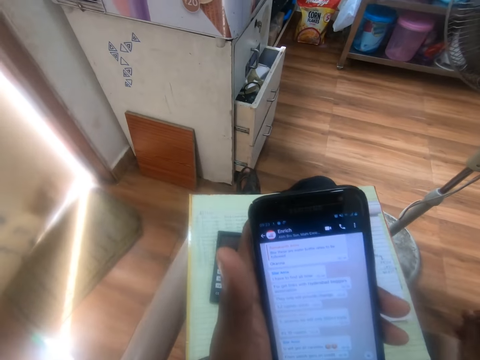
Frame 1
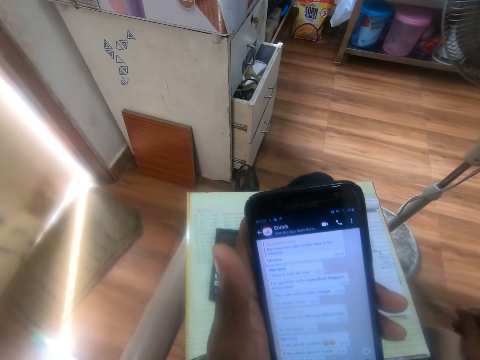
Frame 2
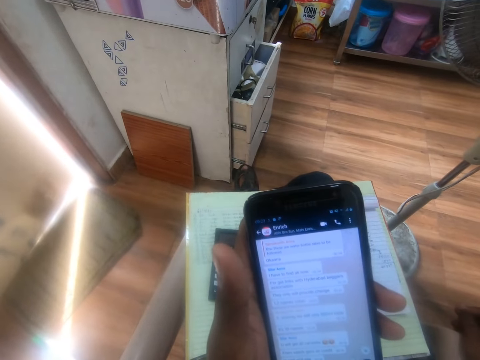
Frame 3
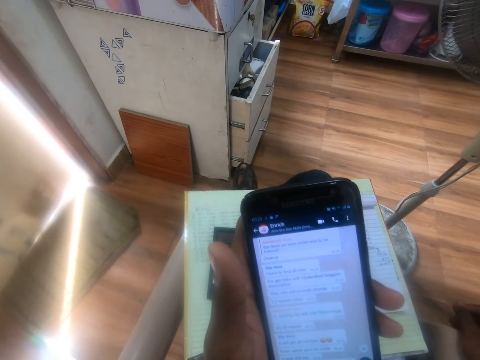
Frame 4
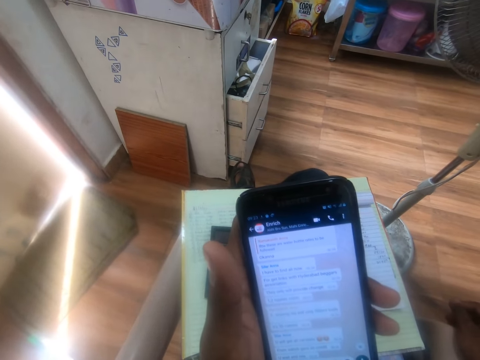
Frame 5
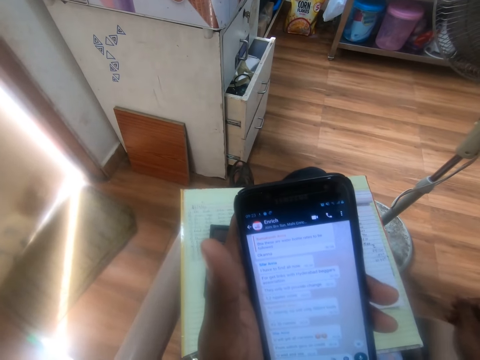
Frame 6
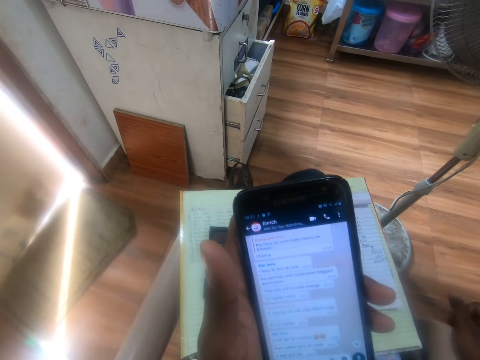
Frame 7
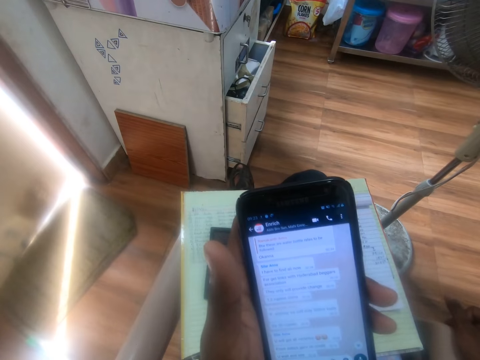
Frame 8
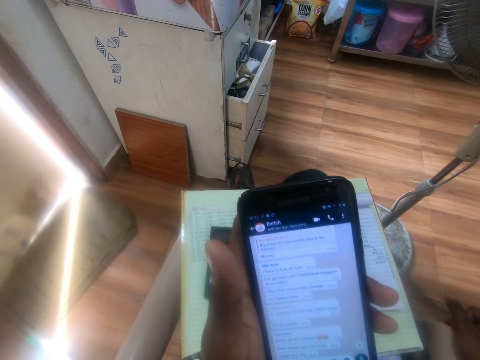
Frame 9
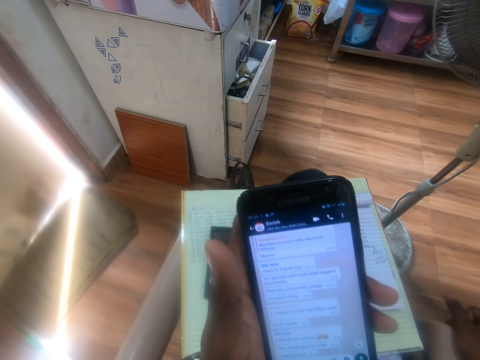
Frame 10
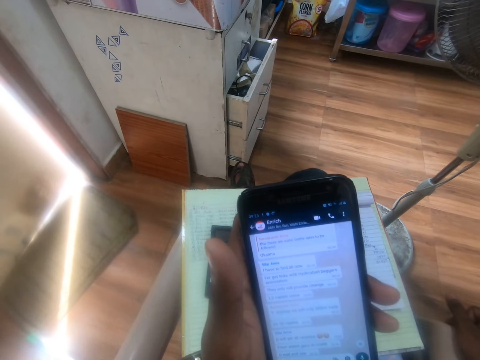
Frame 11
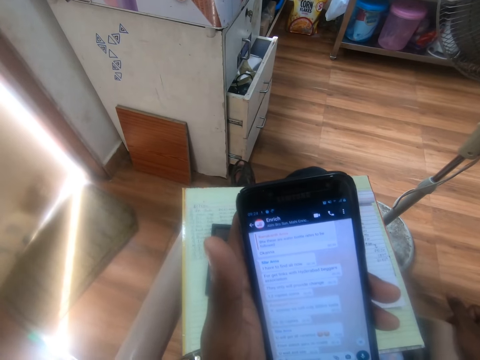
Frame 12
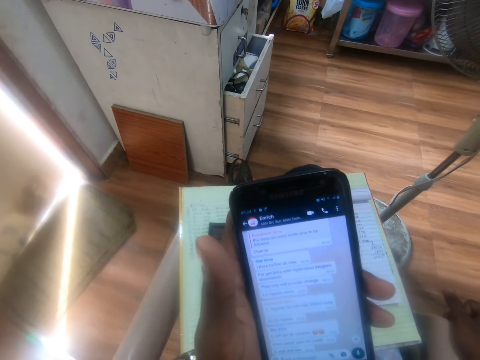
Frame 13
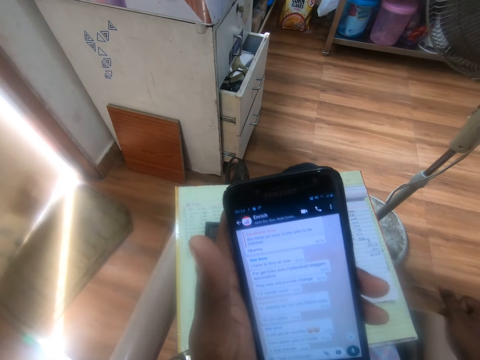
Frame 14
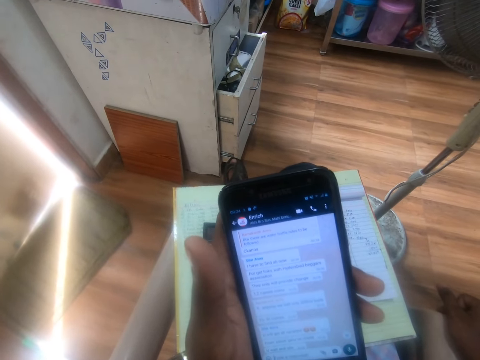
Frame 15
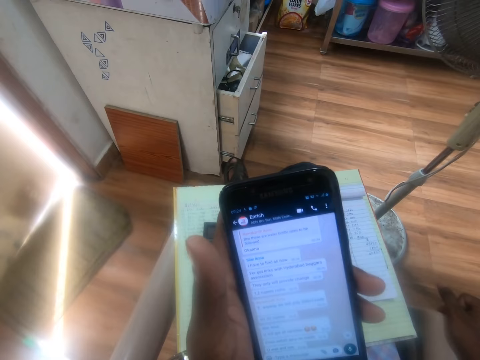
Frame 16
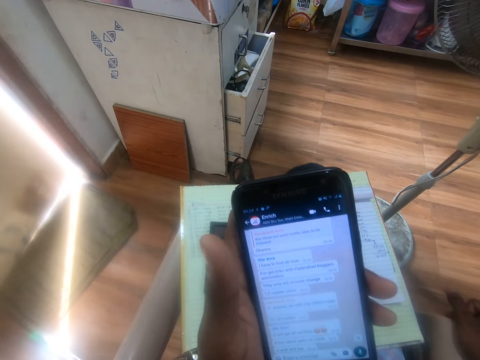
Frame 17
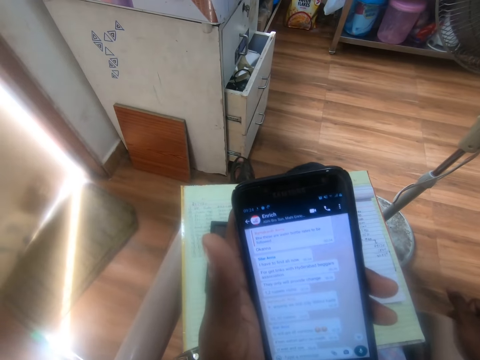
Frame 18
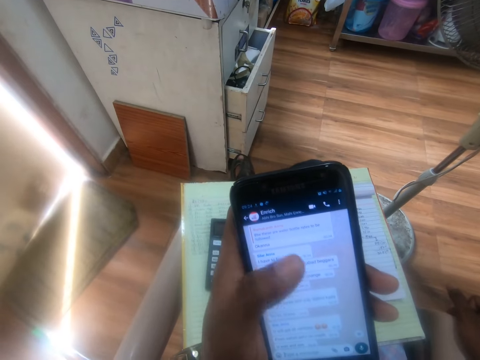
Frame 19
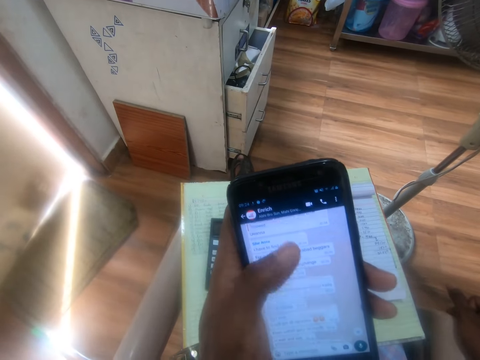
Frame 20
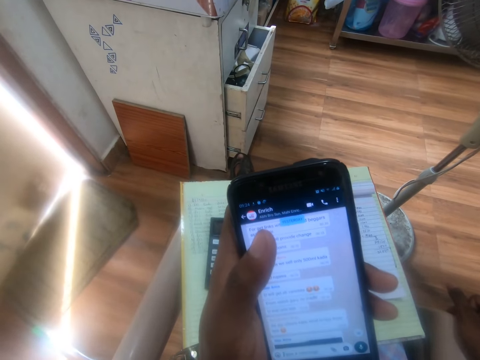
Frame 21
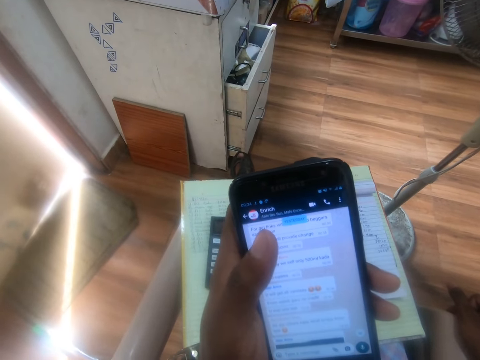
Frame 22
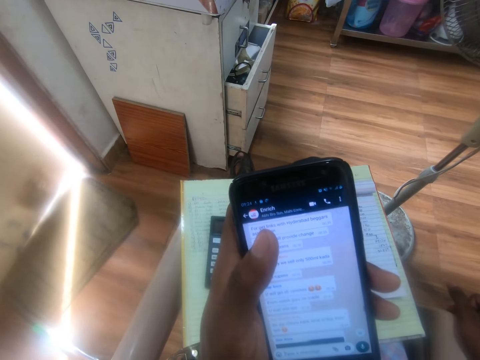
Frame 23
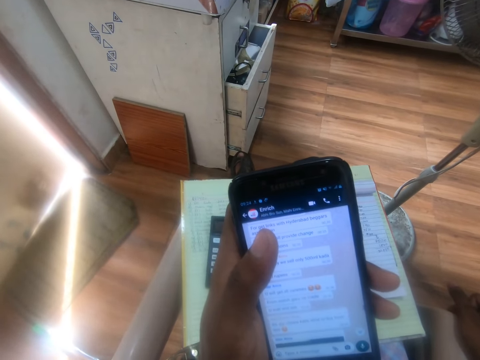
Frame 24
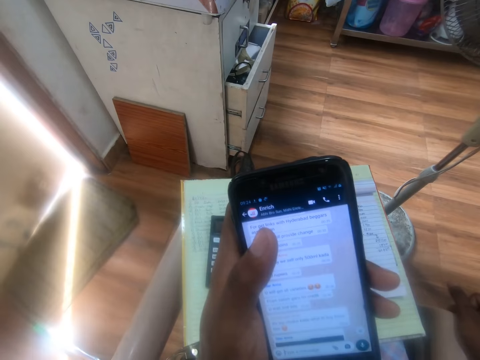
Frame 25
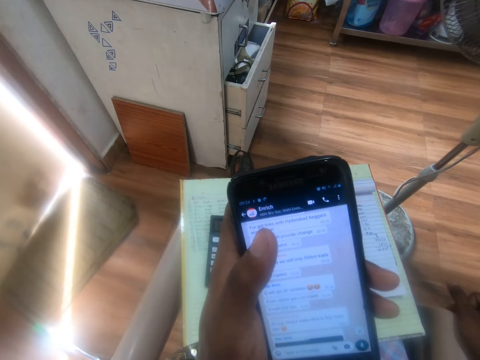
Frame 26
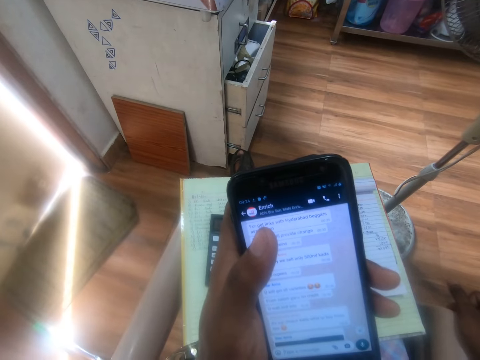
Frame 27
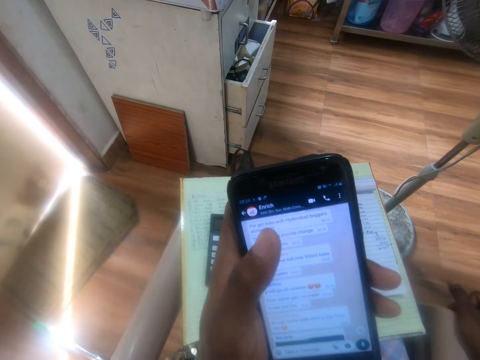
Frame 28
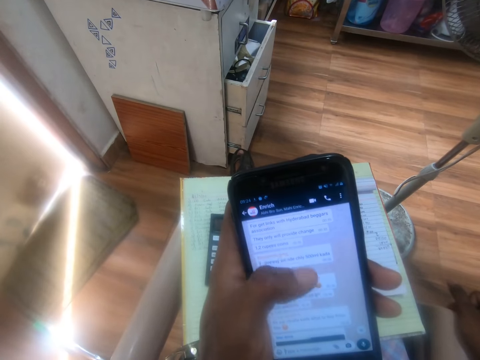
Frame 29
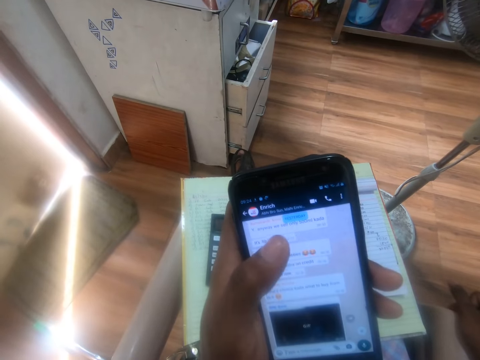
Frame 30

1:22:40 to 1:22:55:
The camera wearer looks at the phone. He operates the phone with his left hand.

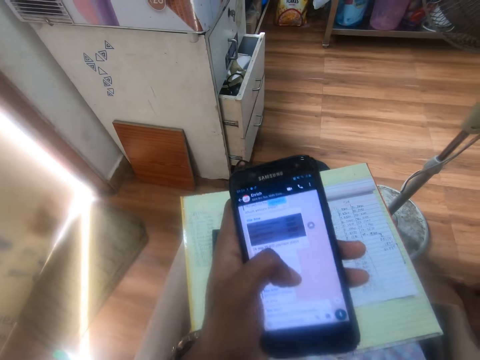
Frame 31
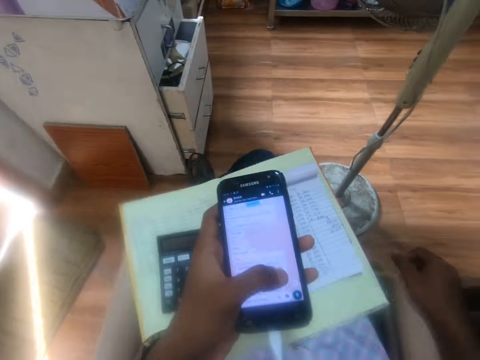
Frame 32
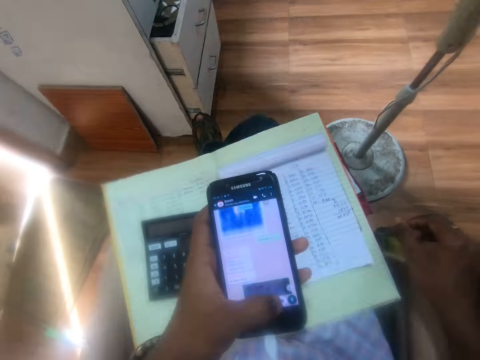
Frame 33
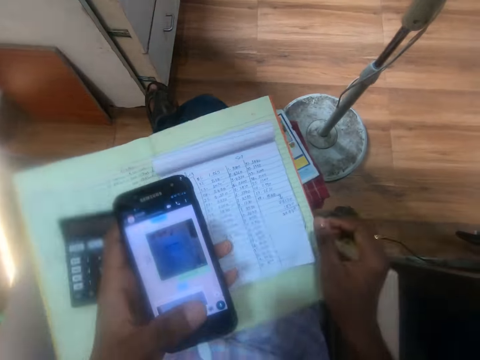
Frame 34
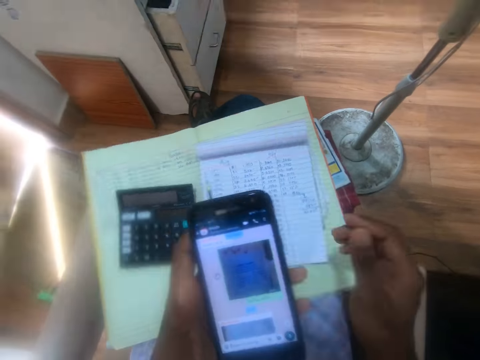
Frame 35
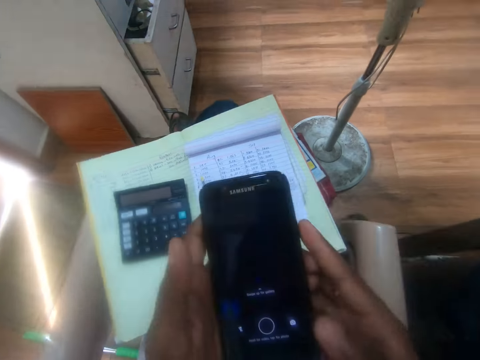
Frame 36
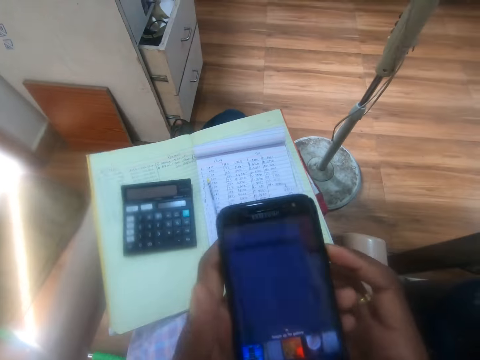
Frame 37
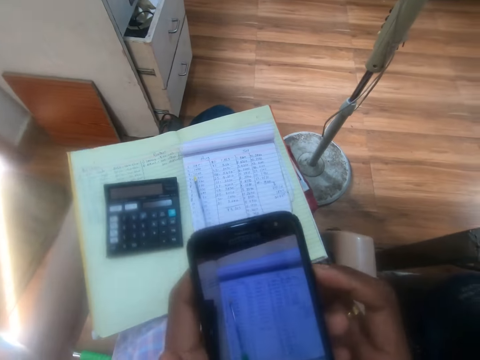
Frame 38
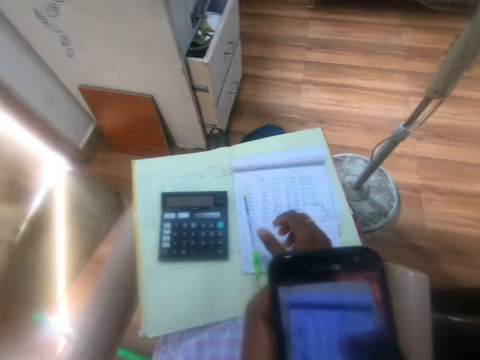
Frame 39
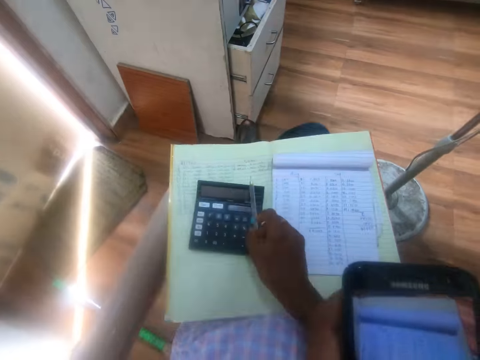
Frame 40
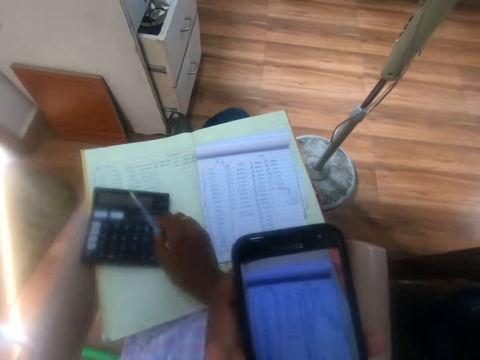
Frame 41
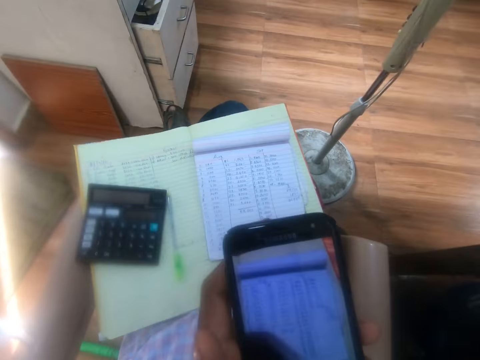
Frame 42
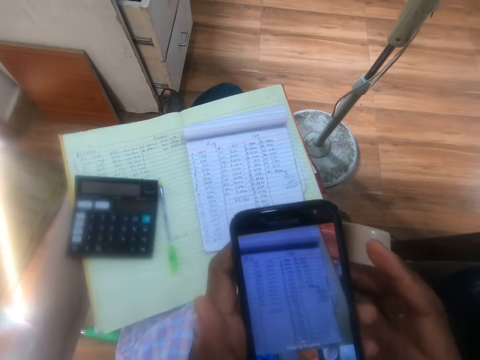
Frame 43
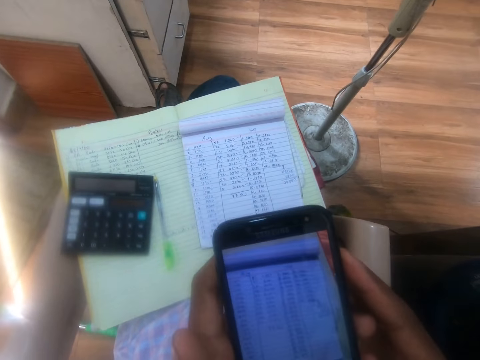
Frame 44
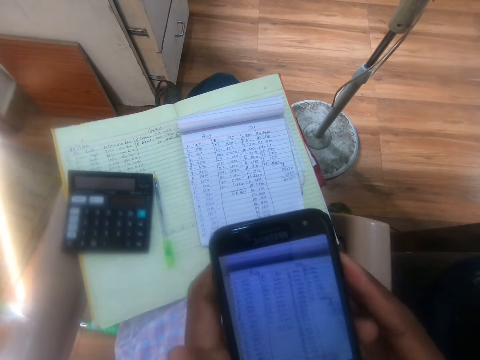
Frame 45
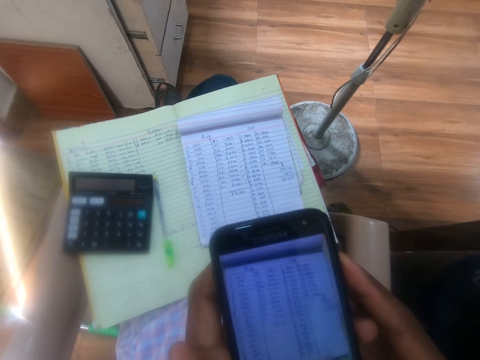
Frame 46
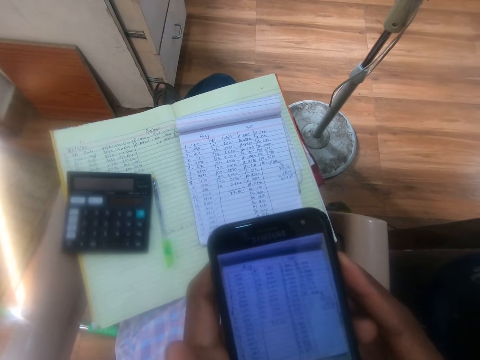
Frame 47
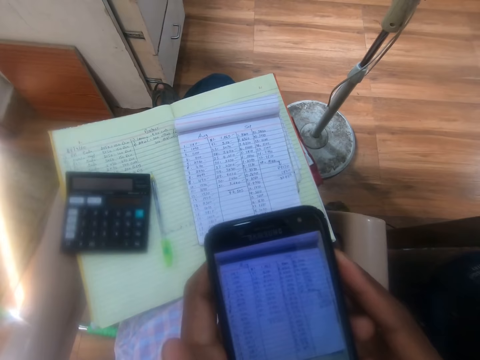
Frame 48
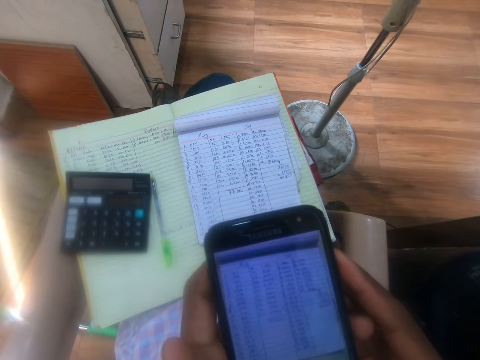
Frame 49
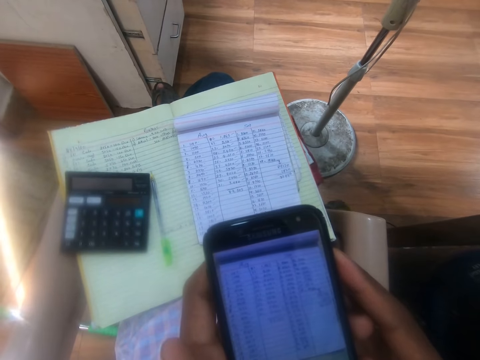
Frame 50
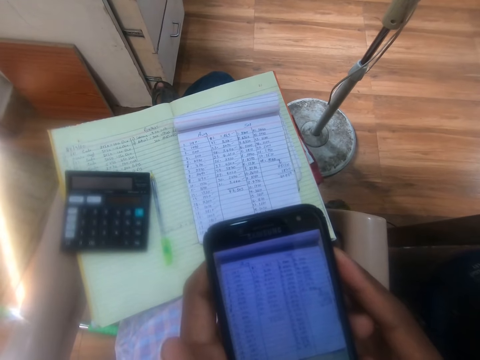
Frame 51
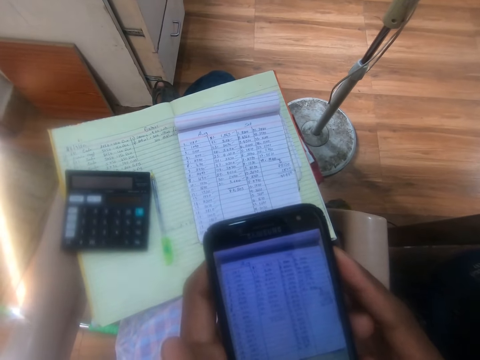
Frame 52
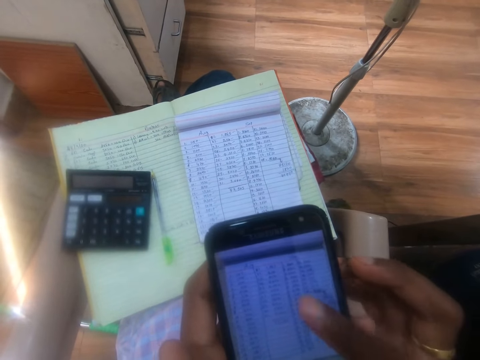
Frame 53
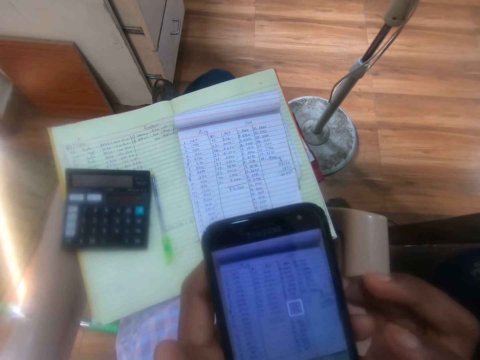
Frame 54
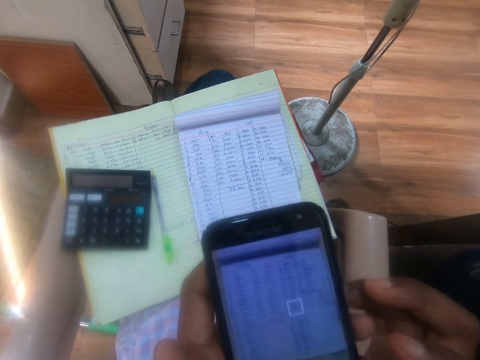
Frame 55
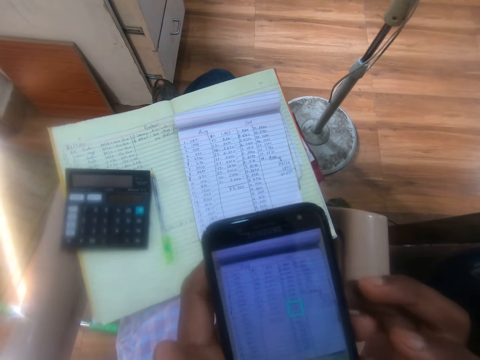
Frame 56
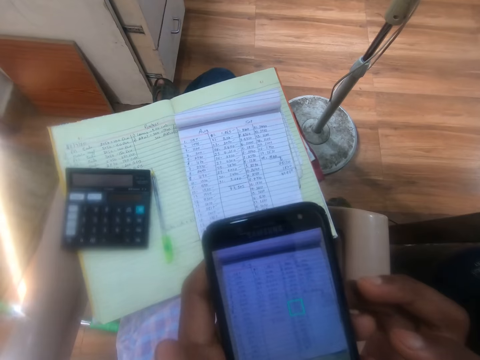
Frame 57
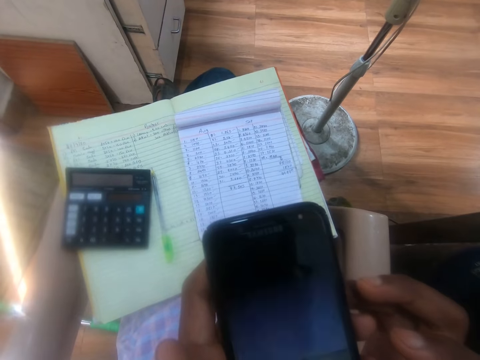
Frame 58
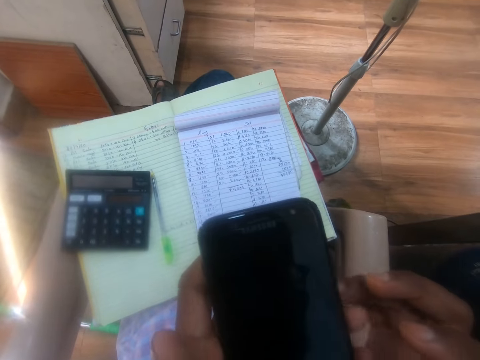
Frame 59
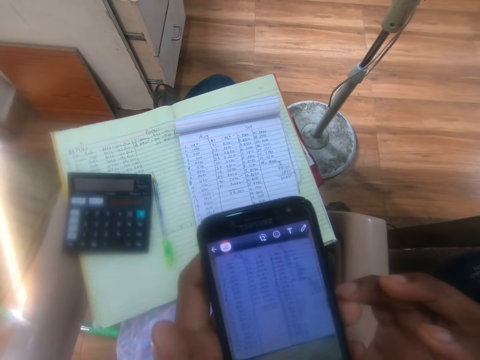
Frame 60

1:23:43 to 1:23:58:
The camera wearer moves the notepad on the book with his right hand. He holds the phone with both hands. He picks up a pen from the notepad with his right hand. He moves the calculator on the book with his right hand. He drops the pen on the book with his right hand. He holds the phone with both hands. He operates the phone with his right hand.
